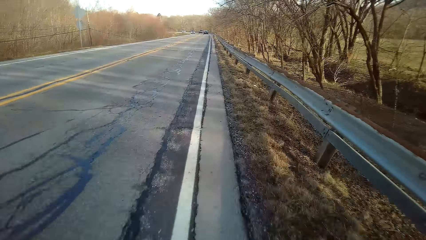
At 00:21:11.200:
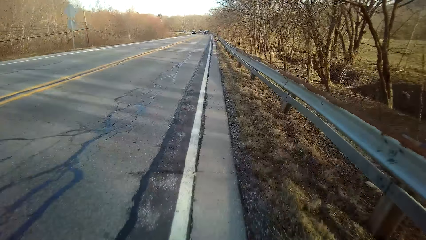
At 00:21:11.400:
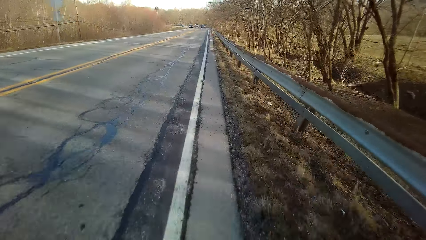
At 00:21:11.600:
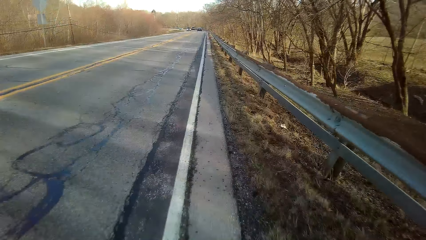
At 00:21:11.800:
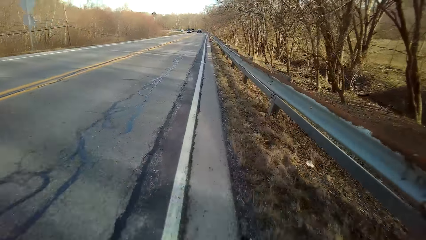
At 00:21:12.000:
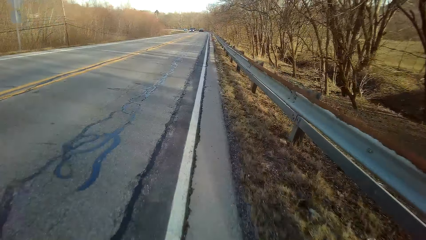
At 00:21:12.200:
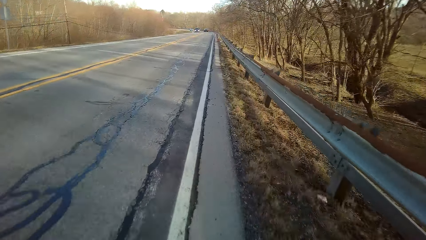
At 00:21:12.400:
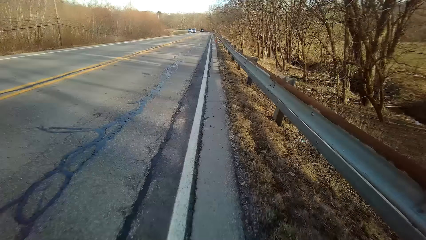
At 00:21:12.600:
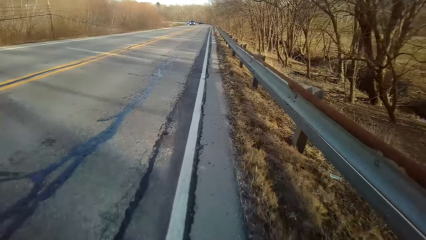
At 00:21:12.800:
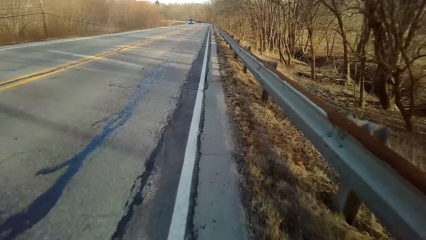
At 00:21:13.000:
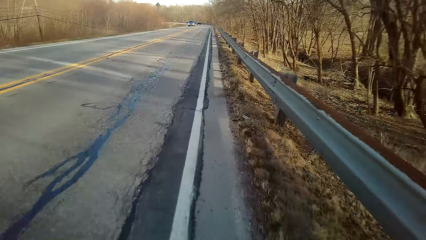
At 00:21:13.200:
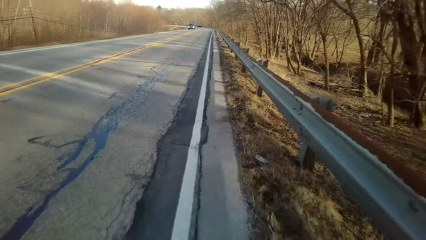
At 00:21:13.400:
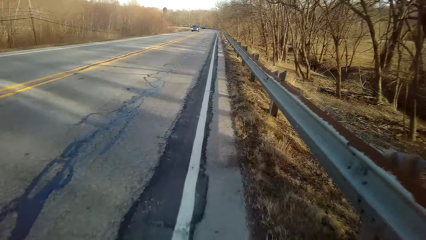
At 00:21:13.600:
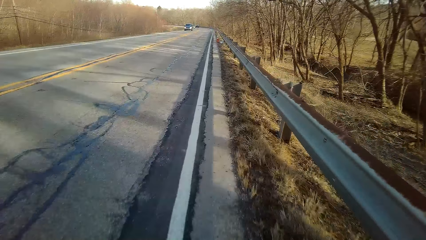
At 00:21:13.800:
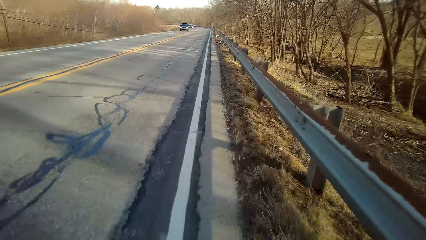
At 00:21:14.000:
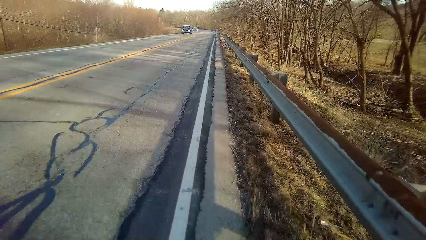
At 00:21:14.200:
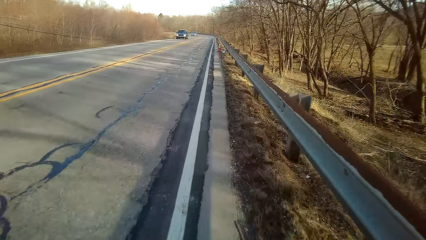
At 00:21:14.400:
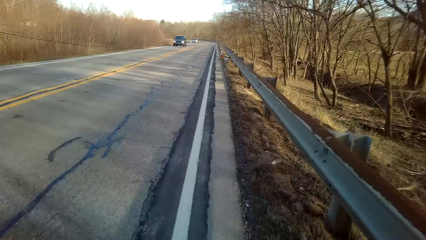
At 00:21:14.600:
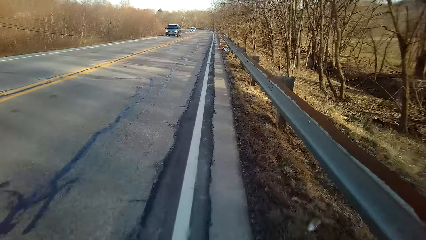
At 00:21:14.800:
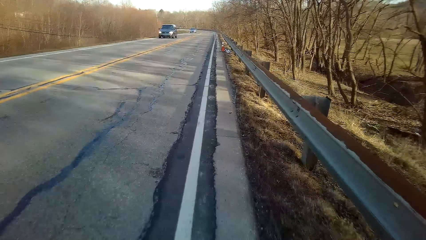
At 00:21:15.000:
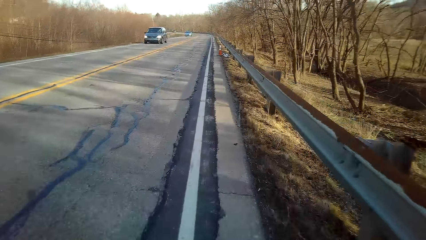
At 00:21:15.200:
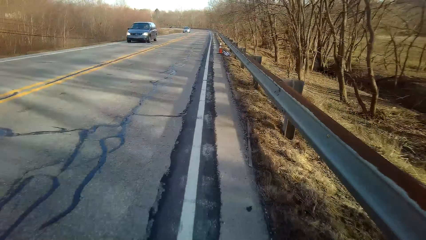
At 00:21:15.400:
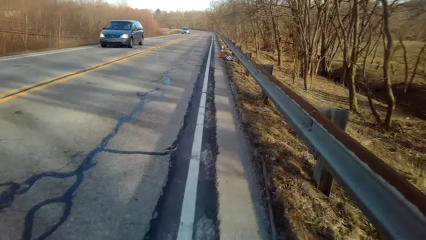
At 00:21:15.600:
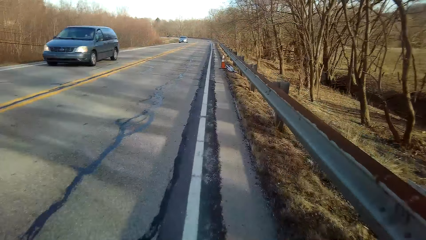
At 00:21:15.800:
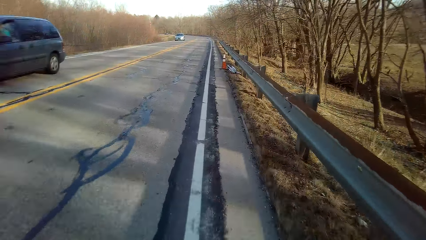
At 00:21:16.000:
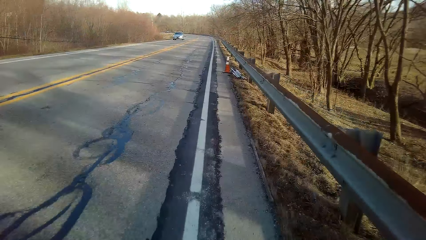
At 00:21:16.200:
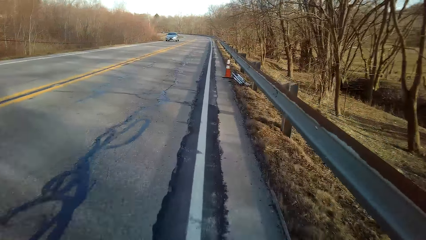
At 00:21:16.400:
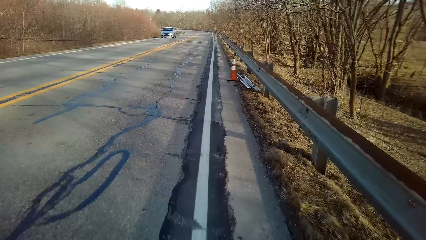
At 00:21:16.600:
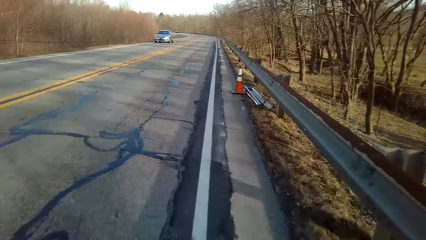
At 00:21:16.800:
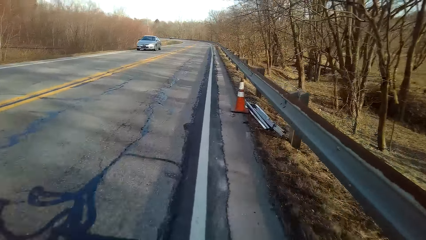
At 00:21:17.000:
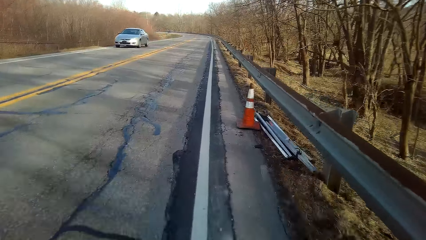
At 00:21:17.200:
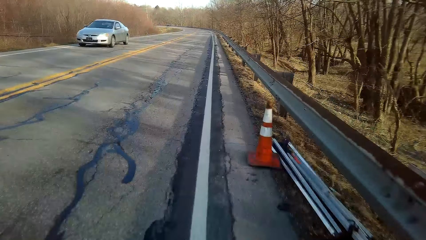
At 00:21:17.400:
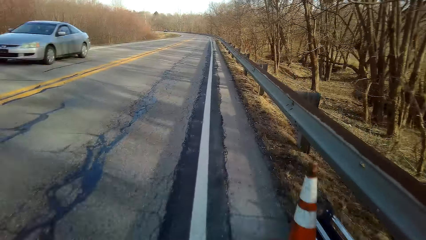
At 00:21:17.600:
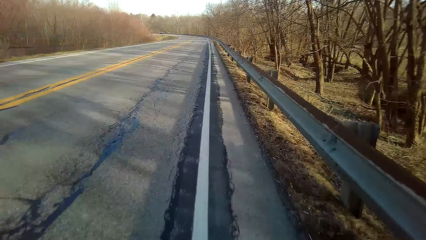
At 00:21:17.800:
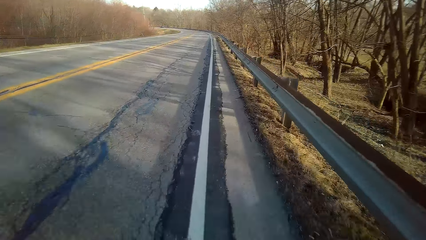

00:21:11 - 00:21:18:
The camera wearer rides a bicycle along the road.

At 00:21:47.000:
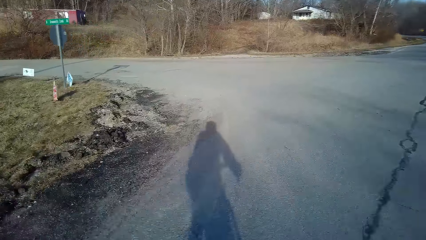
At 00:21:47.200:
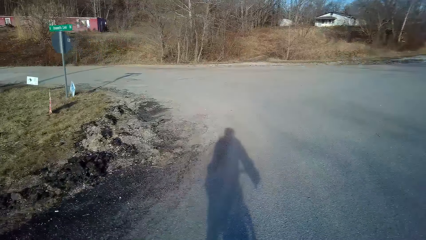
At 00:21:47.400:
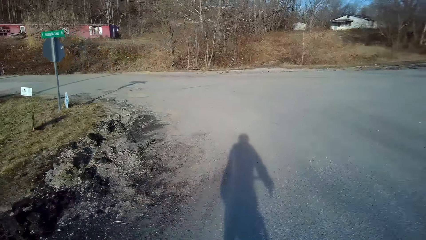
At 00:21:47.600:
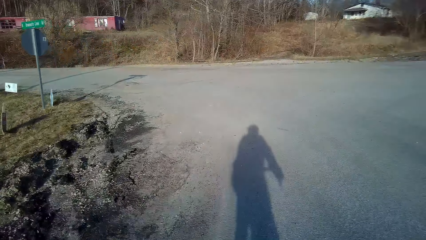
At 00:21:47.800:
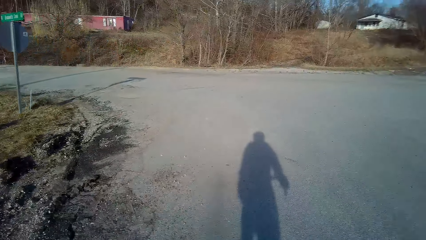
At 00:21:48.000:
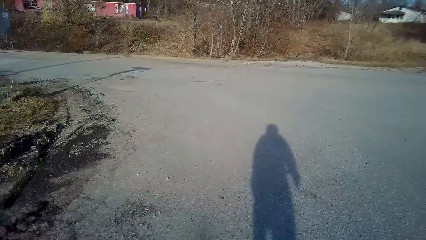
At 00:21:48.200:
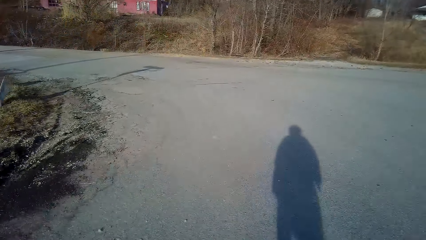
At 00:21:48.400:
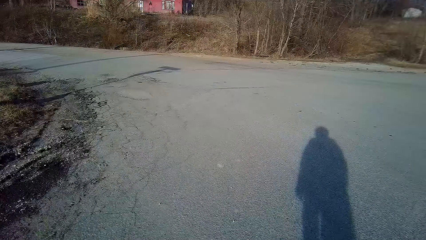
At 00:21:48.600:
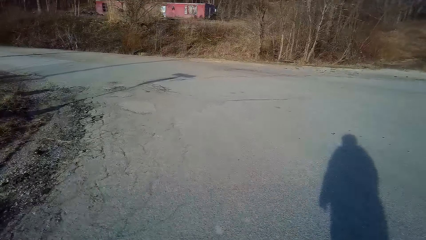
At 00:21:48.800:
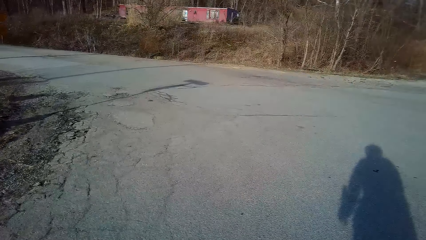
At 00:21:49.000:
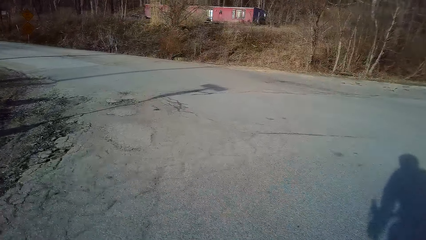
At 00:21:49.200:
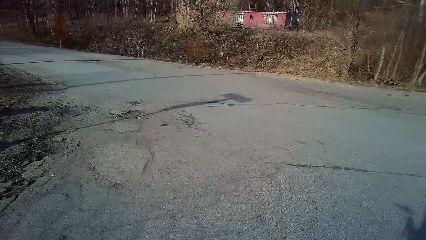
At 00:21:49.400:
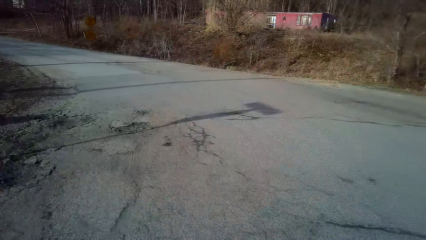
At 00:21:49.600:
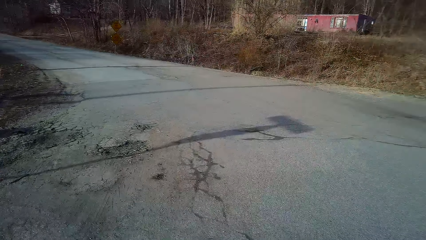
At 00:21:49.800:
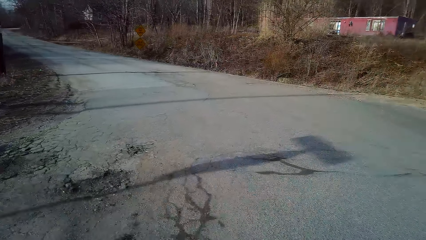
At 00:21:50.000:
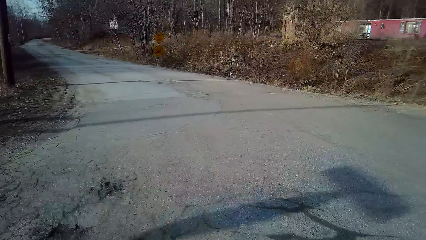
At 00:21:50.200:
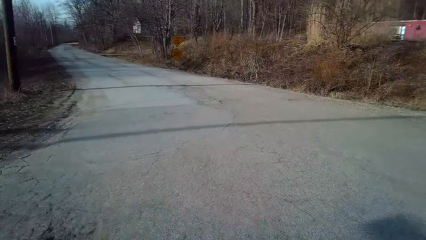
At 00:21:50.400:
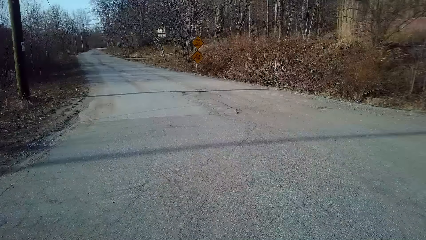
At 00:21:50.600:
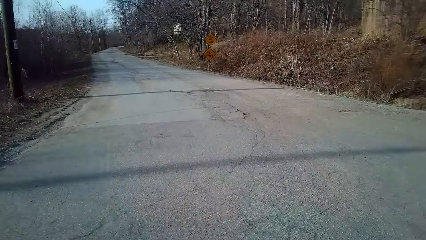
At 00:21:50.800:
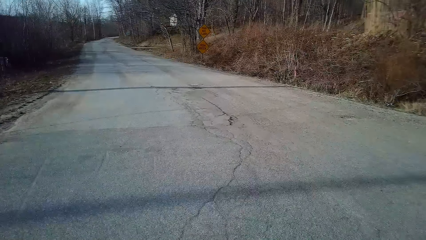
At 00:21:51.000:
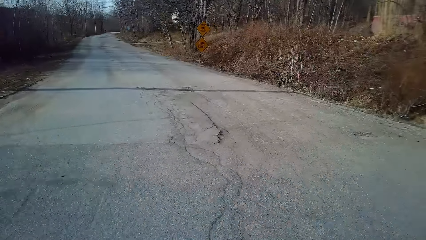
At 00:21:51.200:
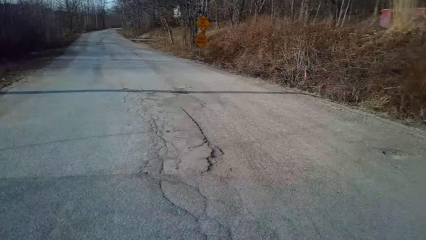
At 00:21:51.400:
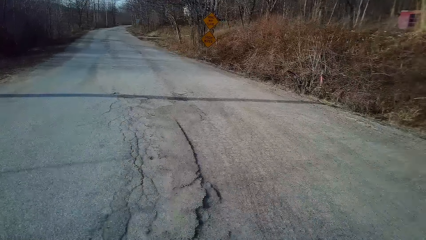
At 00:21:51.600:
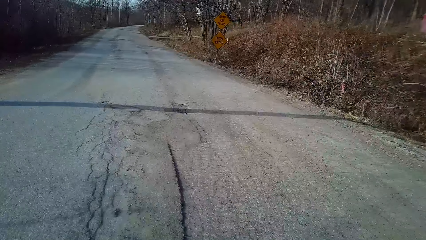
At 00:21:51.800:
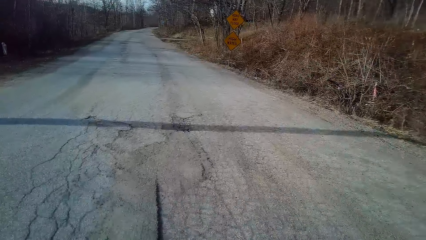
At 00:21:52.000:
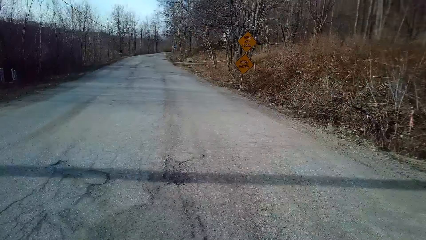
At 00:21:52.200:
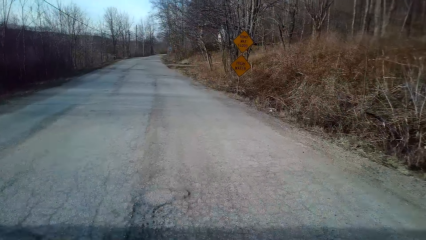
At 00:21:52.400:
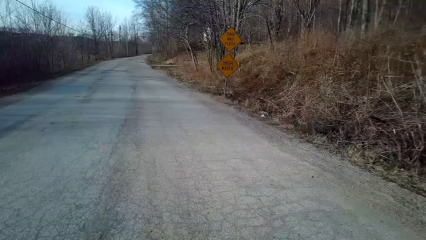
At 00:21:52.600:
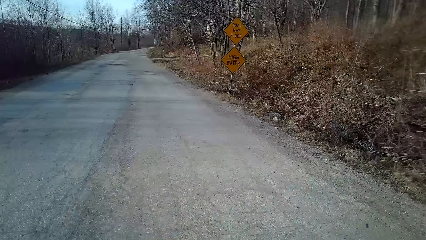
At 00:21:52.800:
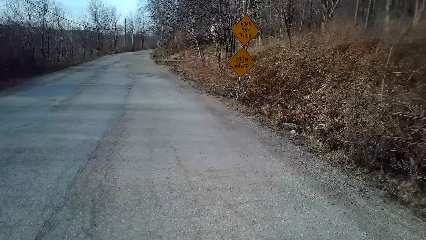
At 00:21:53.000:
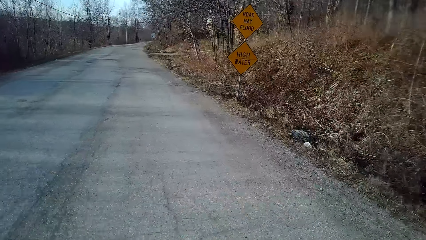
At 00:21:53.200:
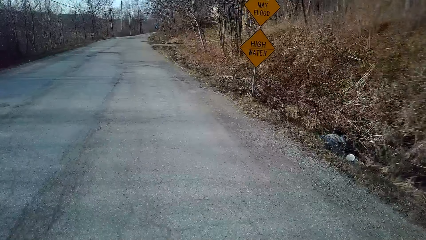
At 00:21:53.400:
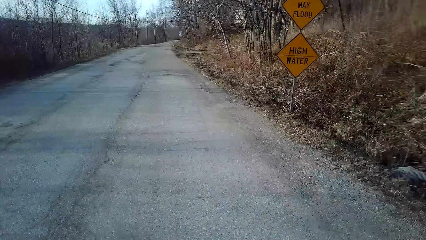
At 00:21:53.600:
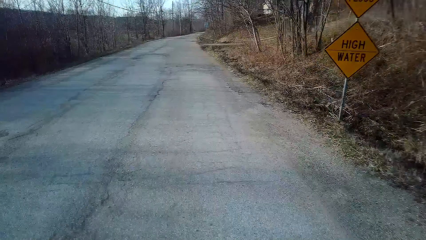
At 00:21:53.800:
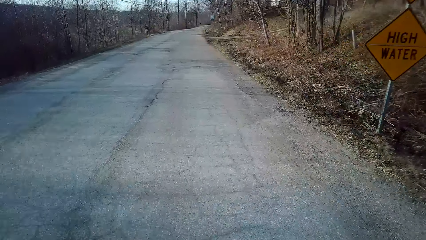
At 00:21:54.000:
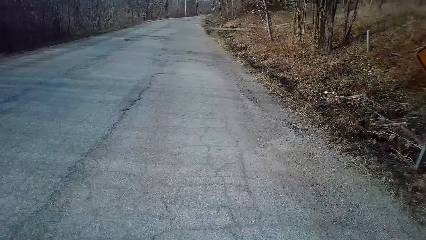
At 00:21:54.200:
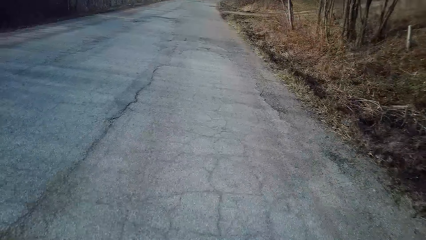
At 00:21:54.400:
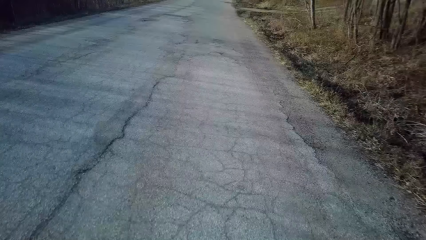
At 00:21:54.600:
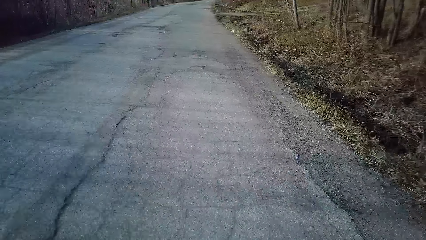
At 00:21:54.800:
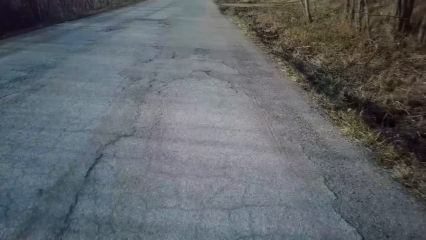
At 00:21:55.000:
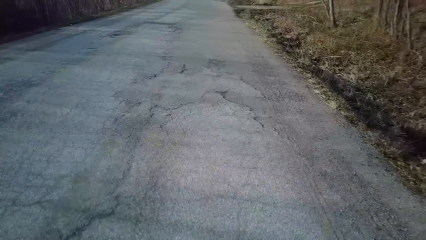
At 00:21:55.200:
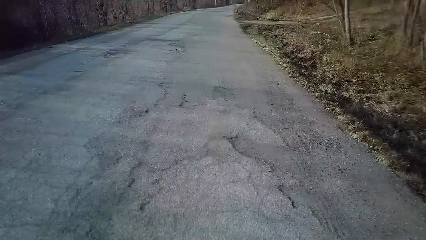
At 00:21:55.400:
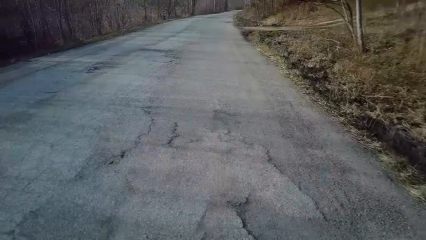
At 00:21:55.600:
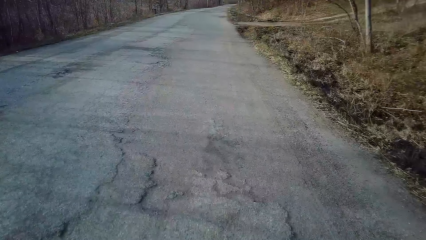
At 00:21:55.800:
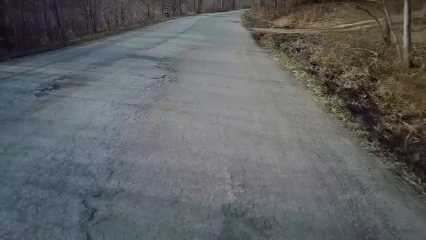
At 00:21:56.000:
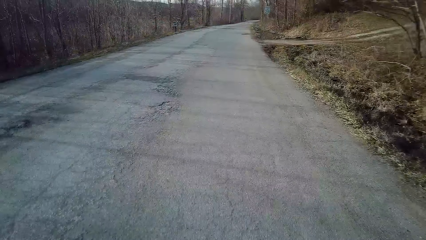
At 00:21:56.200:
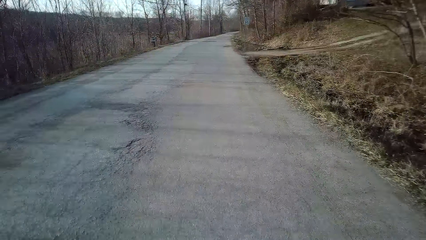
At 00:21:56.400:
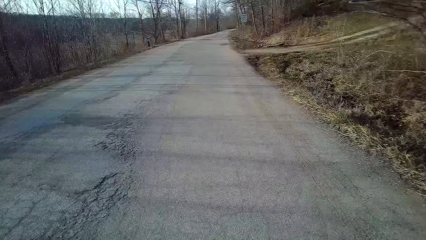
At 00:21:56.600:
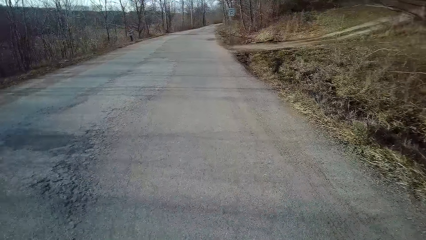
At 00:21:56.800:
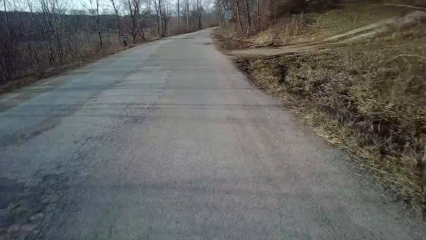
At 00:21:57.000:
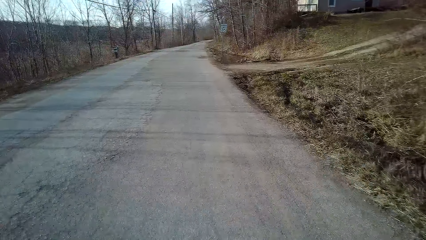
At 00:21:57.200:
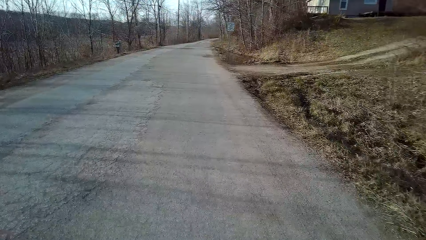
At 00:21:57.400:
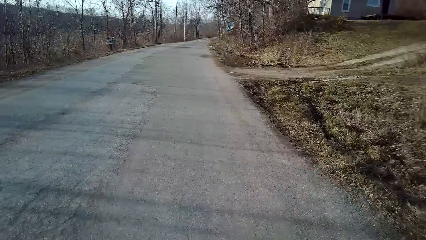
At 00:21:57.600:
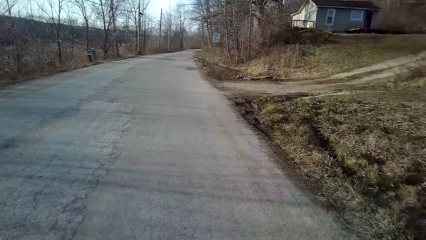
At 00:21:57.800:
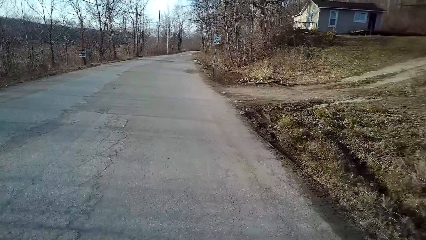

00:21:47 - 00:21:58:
The camera wearer turns to the left hand side of the road. They ride a bicycle along the road.
